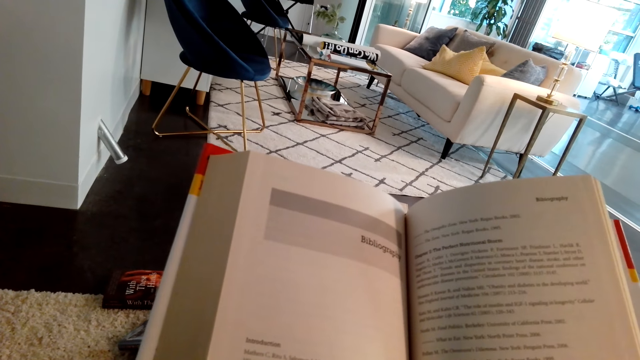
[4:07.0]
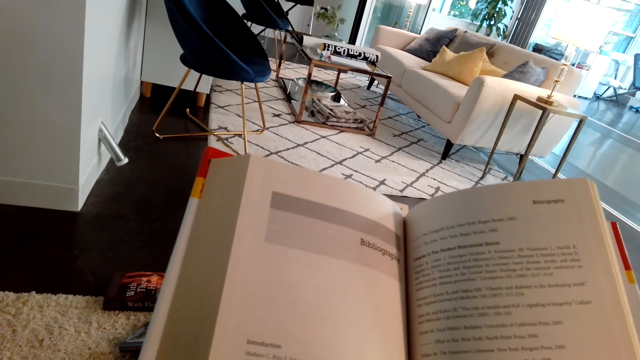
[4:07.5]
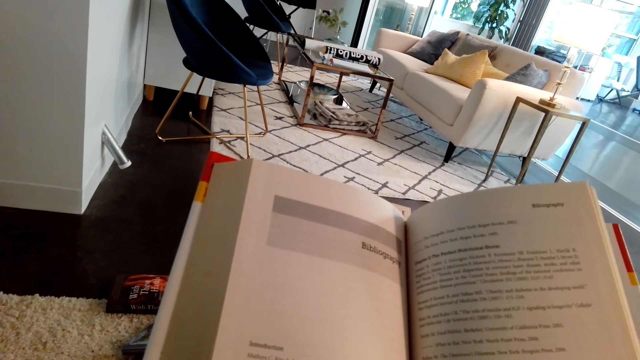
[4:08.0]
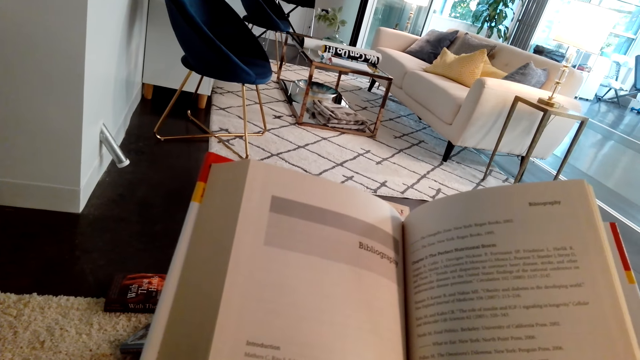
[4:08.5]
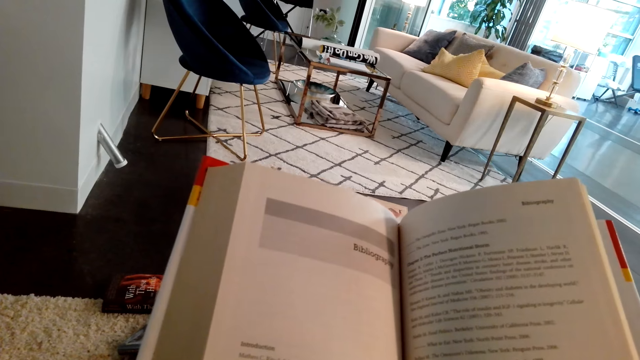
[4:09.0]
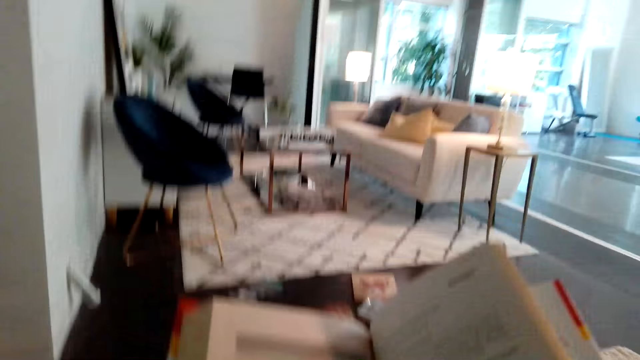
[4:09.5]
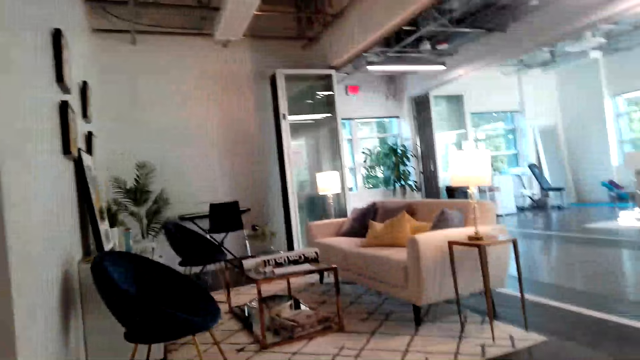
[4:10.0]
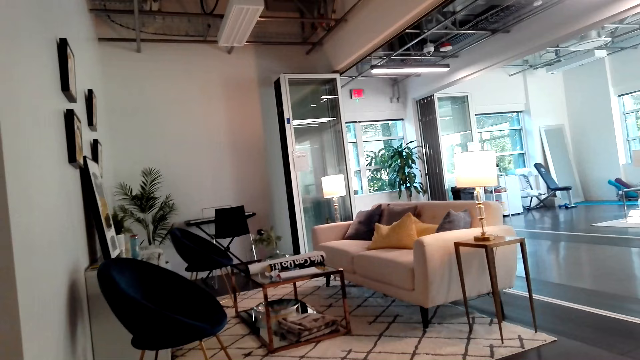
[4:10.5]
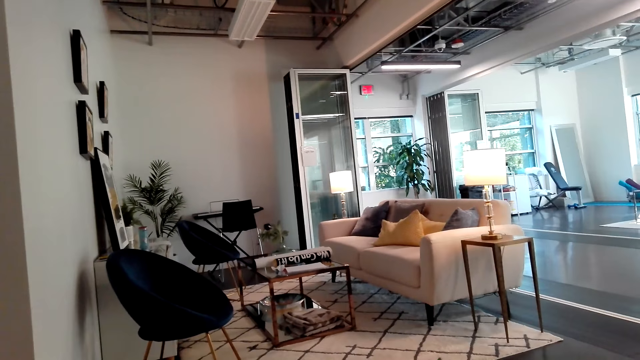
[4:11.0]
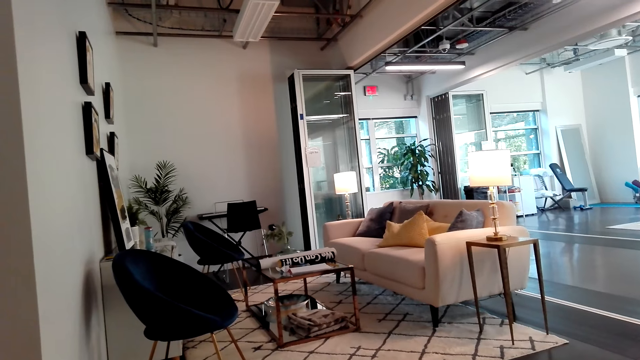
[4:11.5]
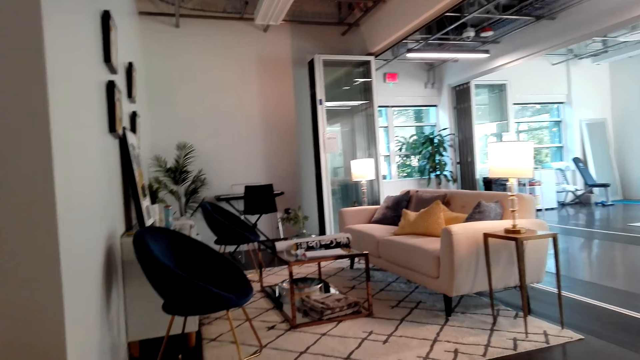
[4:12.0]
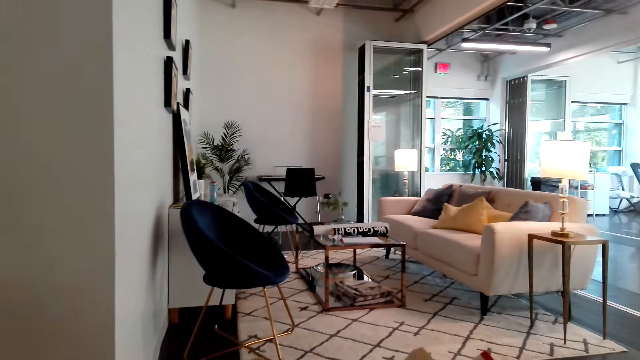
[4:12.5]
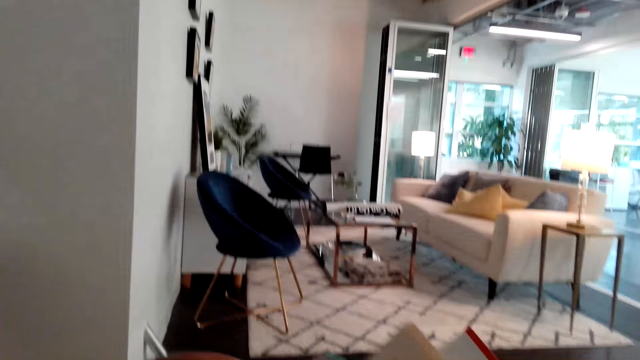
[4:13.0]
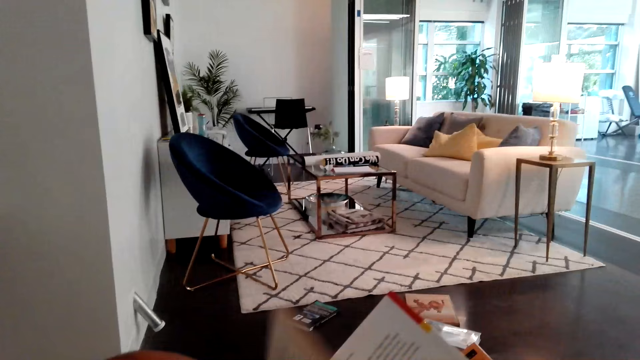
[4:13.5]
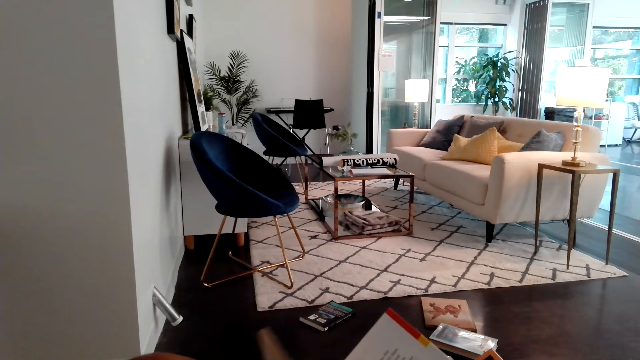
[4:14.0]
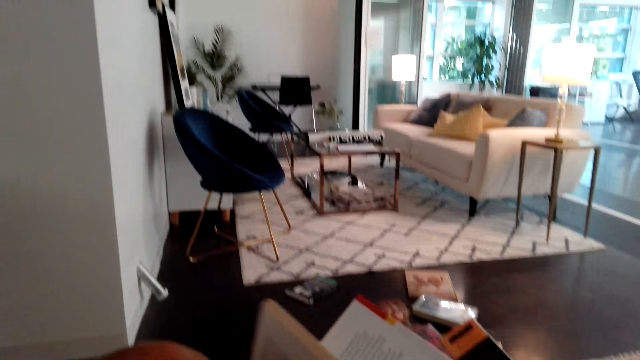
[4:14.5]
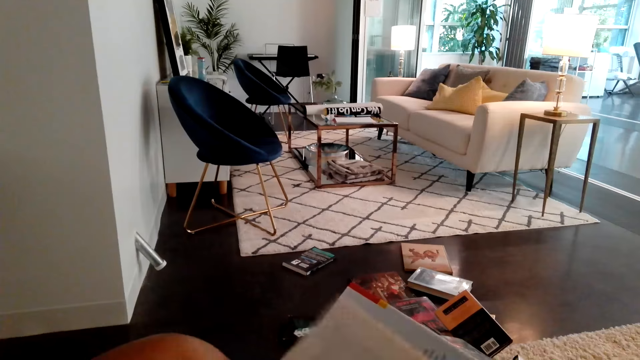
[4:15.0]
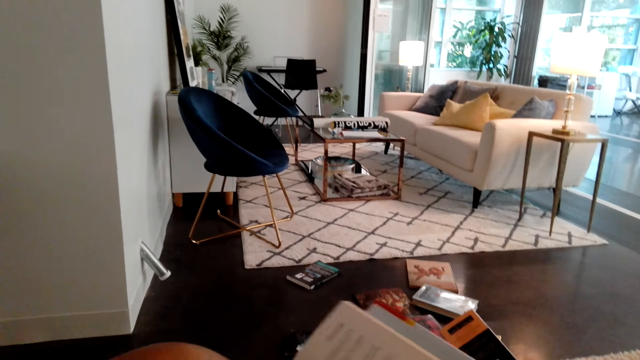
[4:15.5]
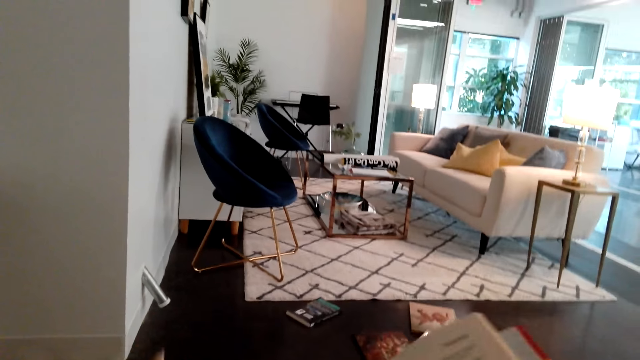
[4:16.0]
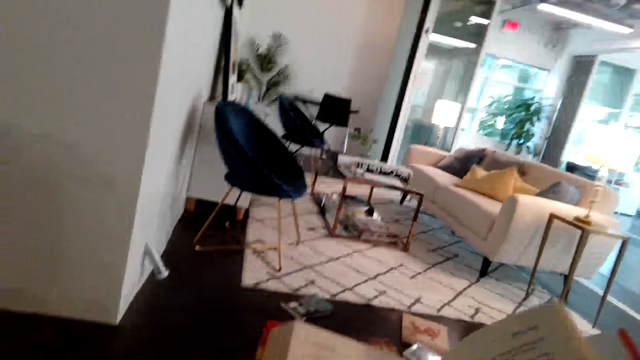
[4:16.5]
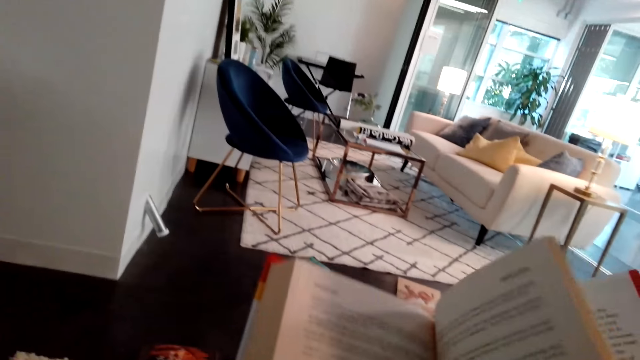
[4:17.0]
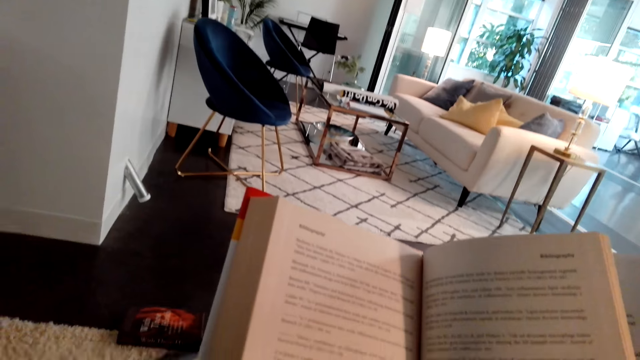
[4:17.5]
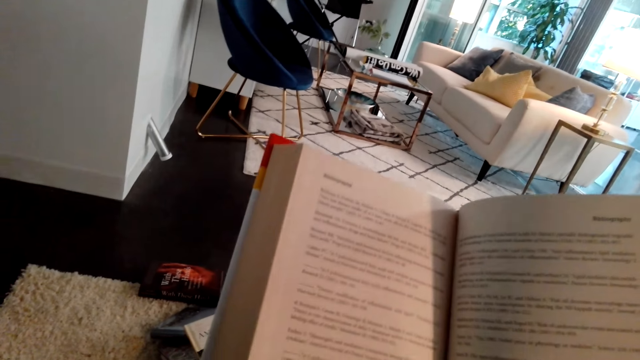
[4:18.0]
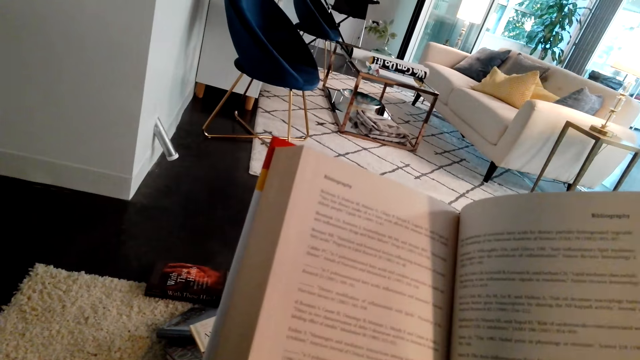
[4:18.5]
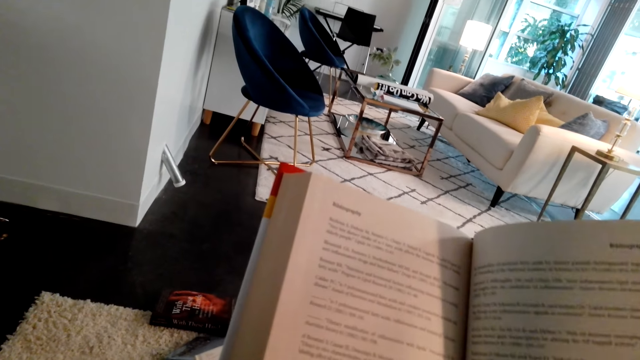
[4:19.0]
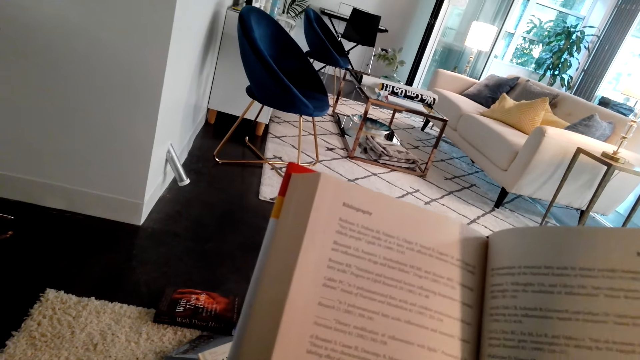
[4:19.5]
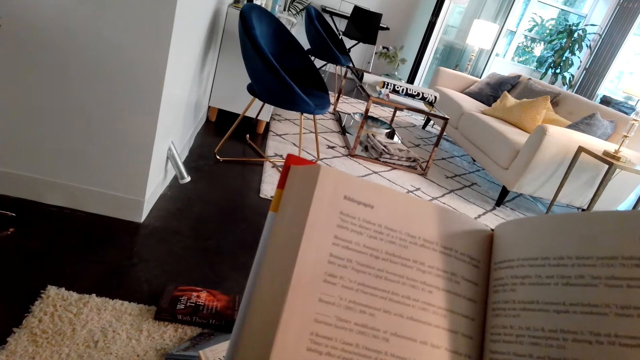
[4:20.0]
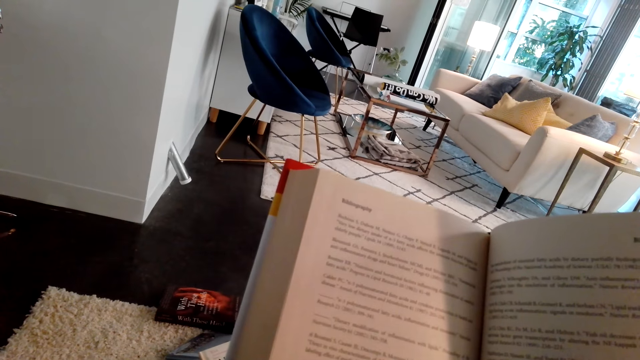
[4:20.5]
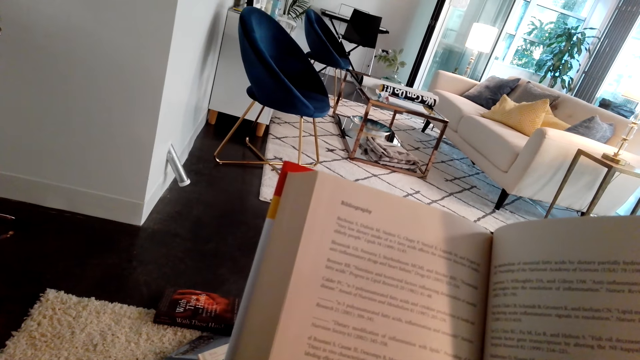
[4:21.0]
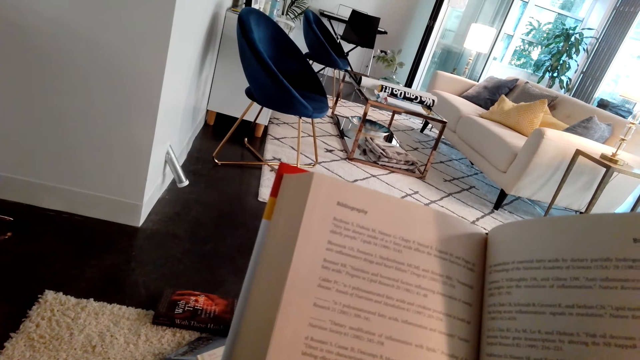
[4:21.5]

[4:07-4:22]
The camera wearer looks around the room. They open the next page of the book. They read the book.

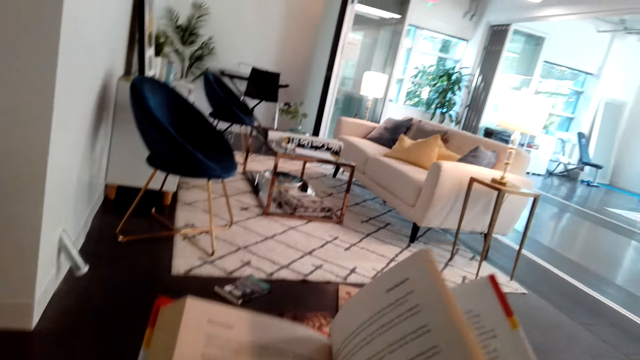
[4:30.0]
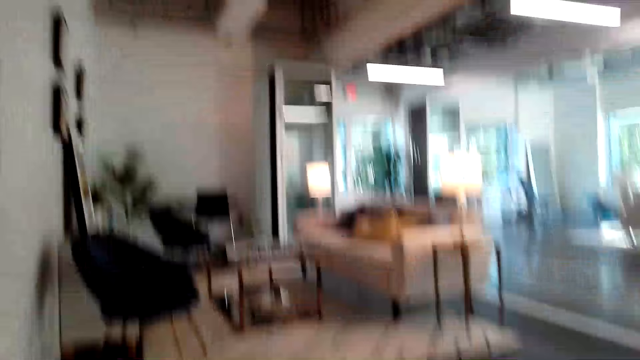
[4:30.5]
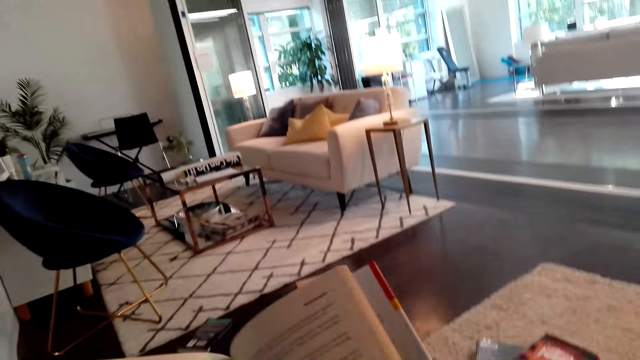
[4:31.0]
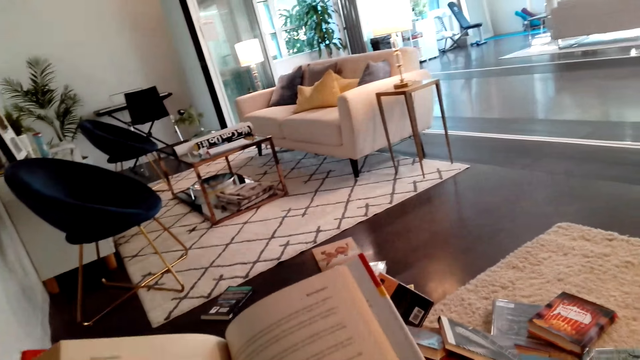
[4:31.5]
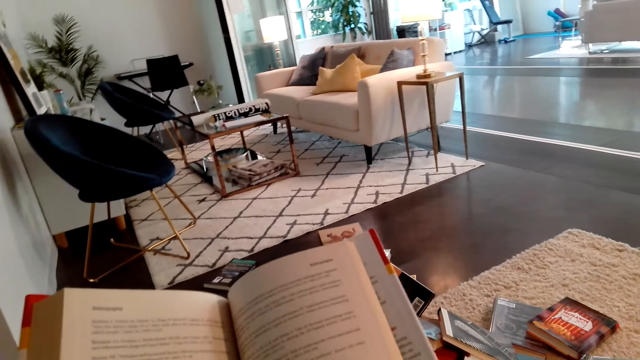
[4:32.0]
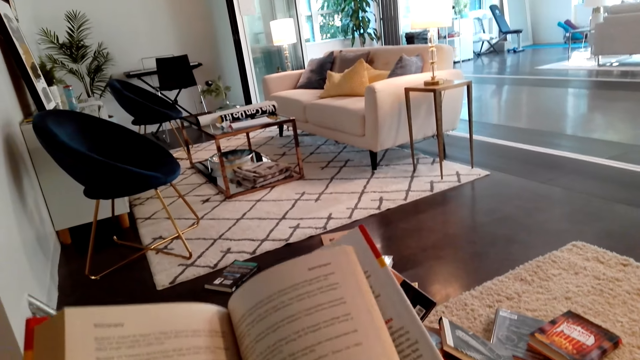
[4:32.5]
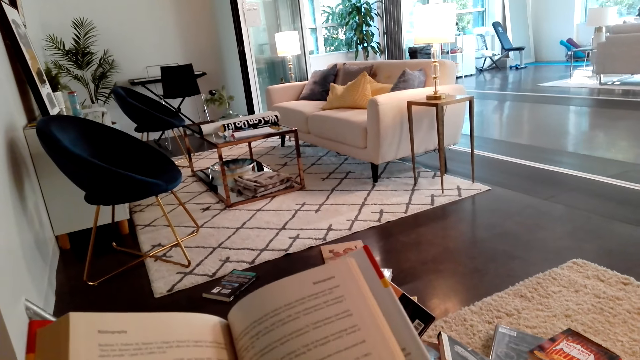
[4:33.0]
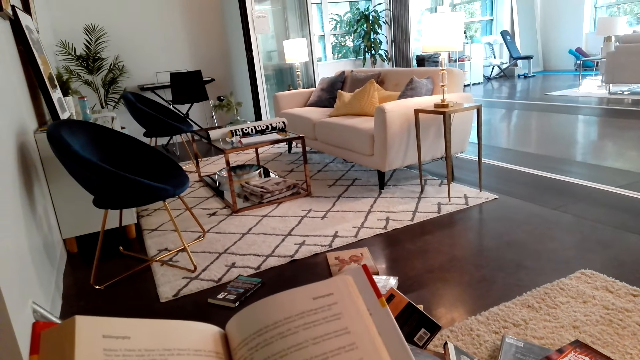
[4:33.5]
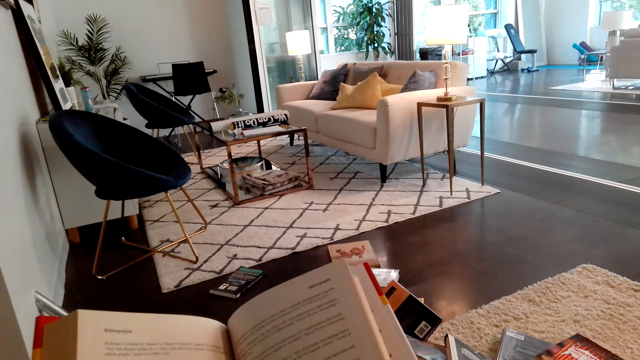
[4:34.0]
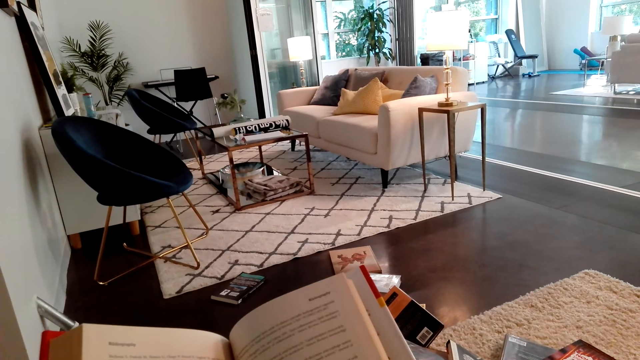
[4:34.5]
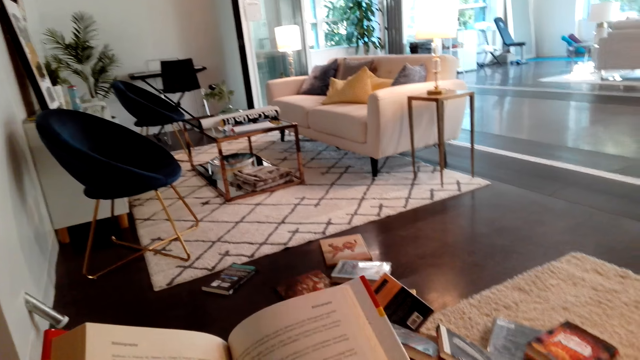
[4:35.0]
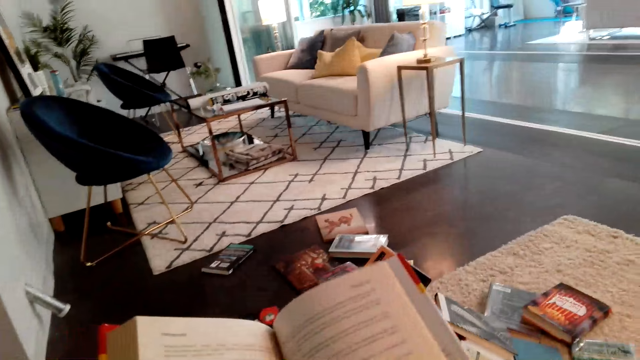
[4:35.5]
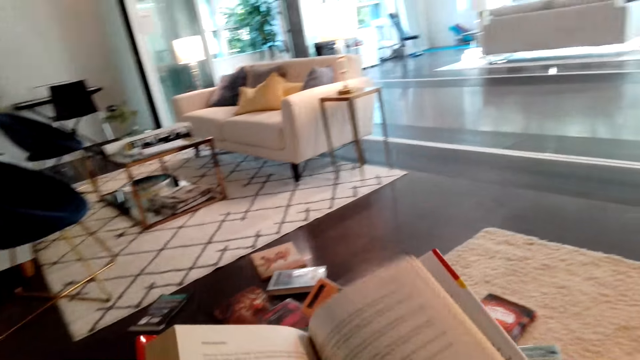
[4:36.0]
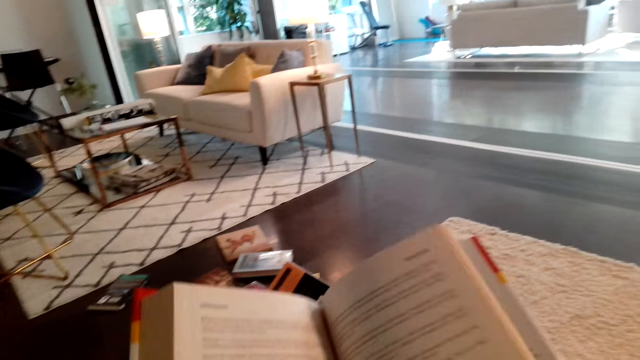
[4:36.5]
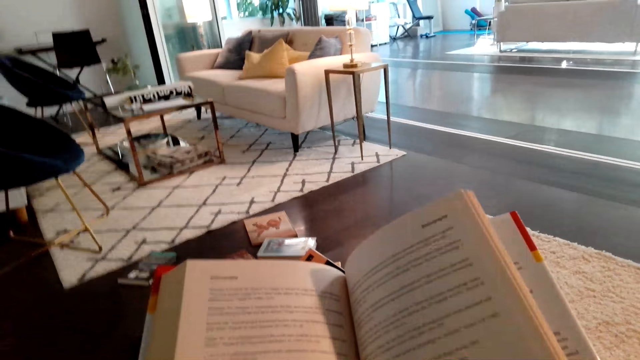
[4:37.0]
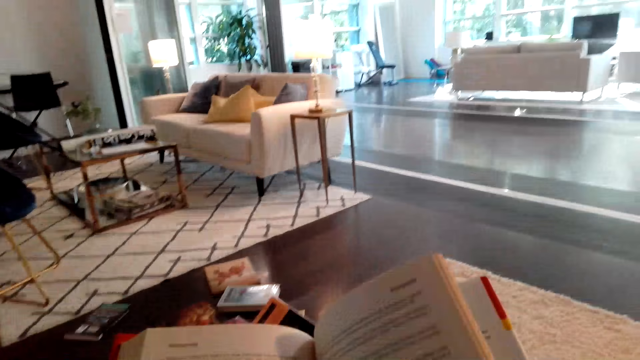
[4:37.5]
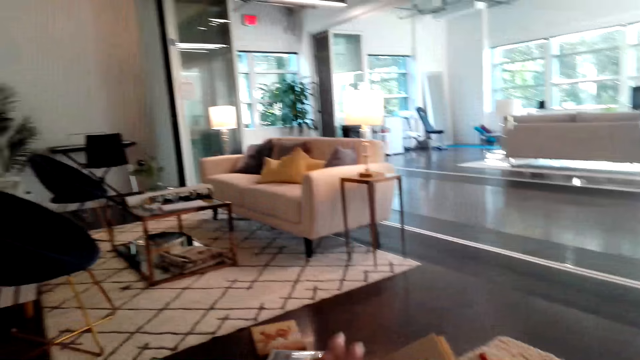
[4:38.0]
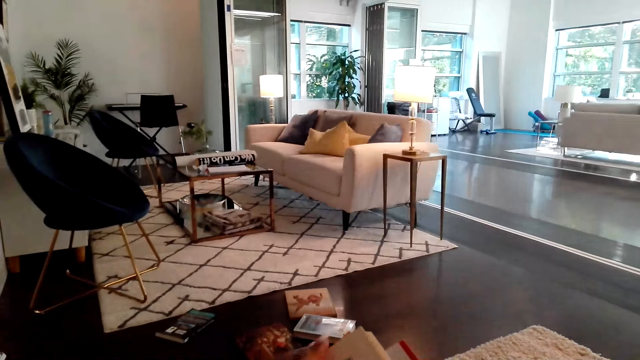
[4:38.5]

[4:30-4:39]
The camera wearer looks around the room.
